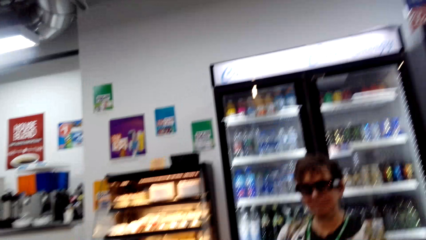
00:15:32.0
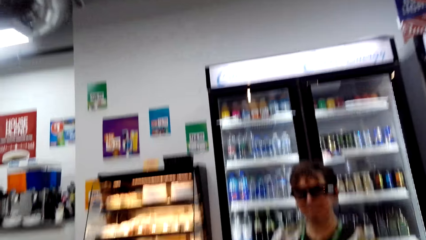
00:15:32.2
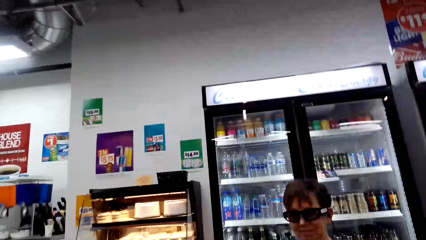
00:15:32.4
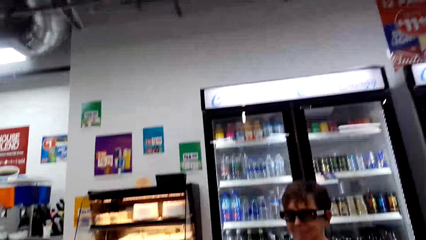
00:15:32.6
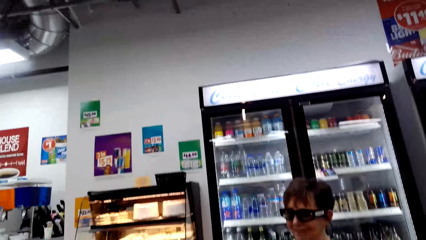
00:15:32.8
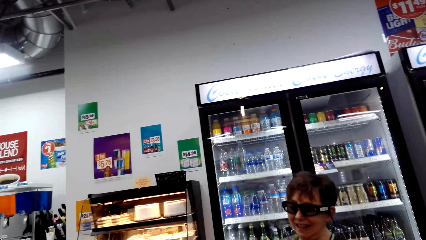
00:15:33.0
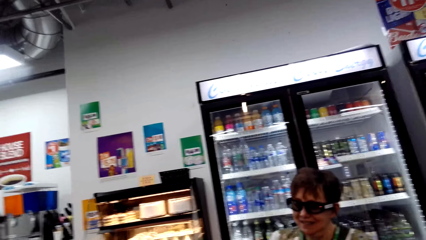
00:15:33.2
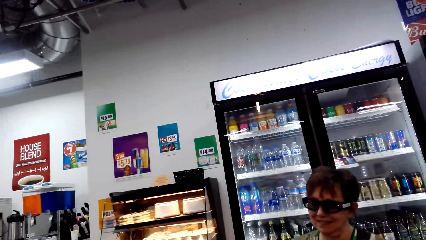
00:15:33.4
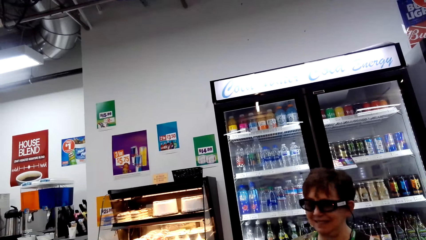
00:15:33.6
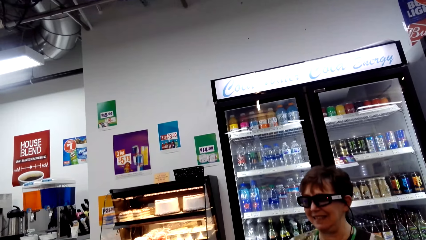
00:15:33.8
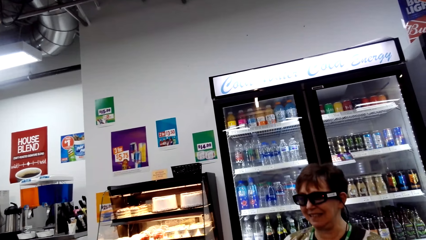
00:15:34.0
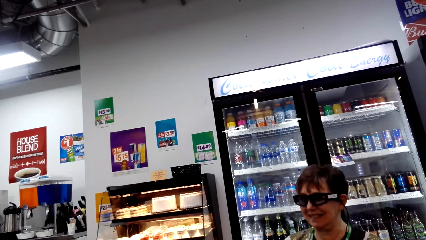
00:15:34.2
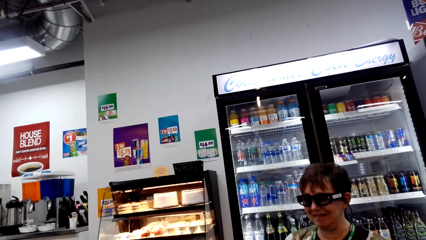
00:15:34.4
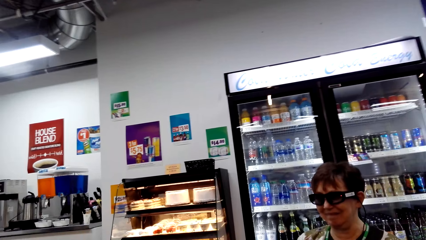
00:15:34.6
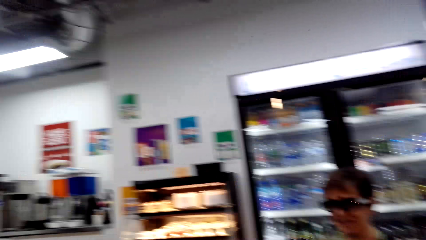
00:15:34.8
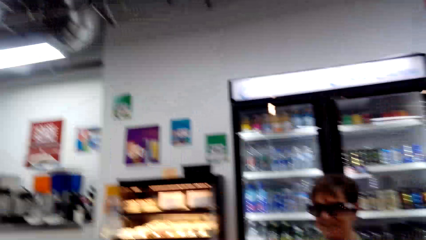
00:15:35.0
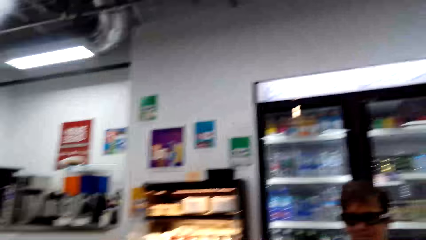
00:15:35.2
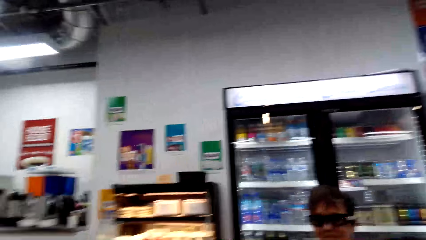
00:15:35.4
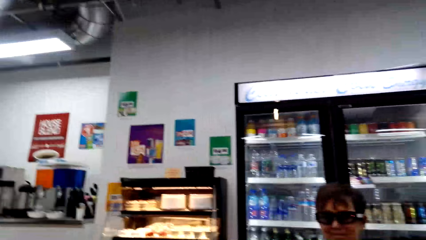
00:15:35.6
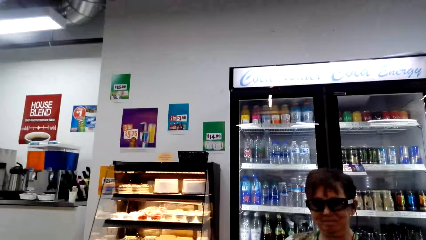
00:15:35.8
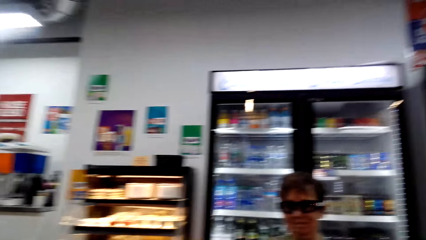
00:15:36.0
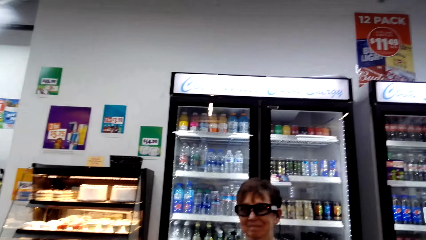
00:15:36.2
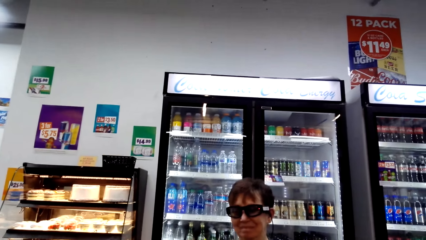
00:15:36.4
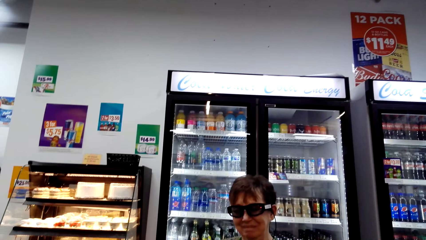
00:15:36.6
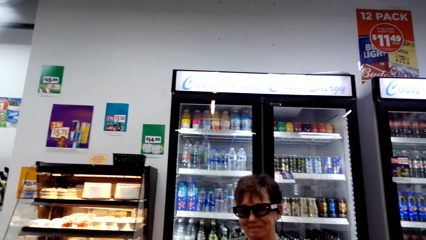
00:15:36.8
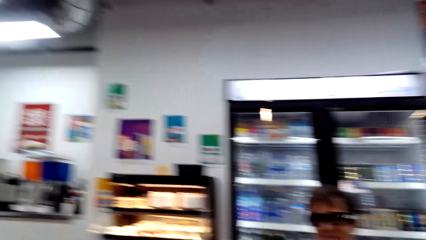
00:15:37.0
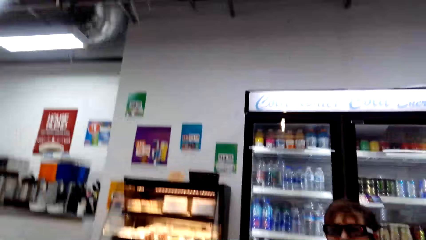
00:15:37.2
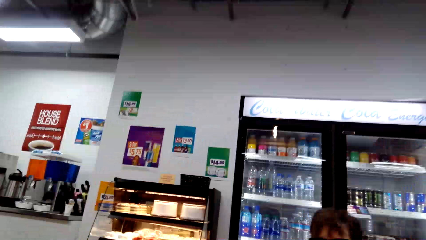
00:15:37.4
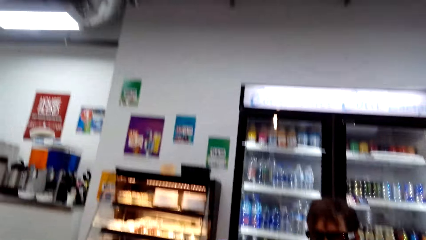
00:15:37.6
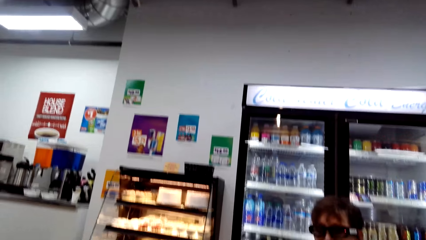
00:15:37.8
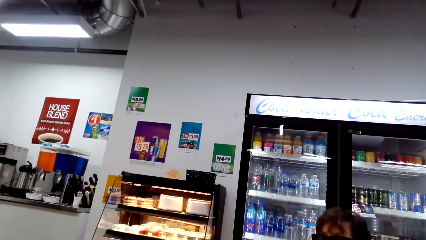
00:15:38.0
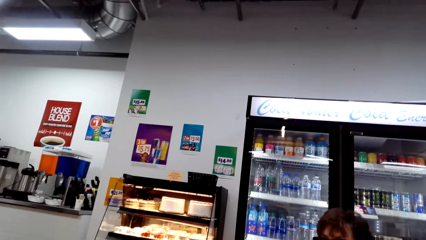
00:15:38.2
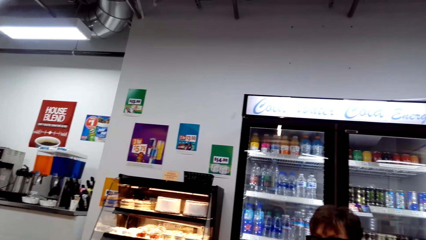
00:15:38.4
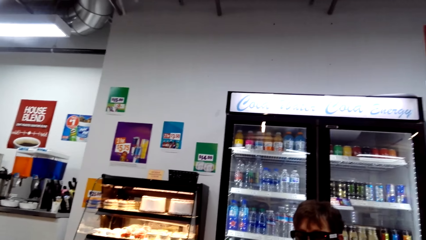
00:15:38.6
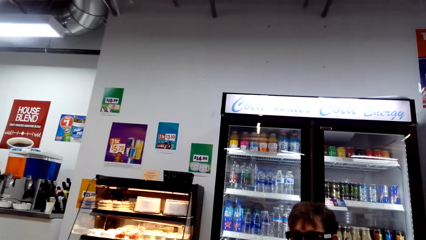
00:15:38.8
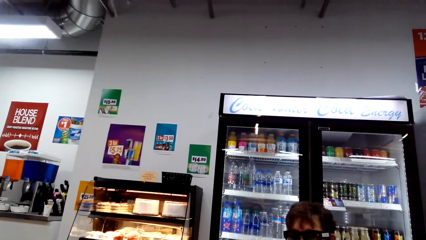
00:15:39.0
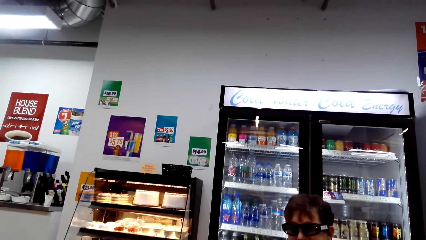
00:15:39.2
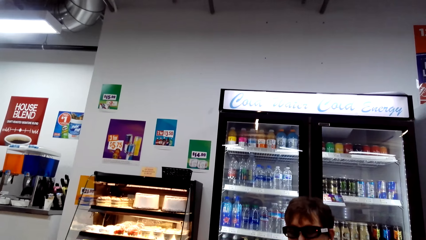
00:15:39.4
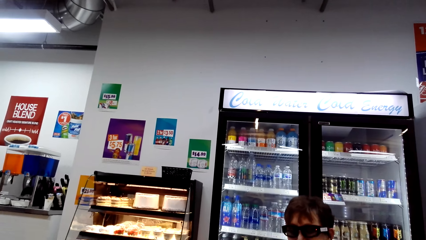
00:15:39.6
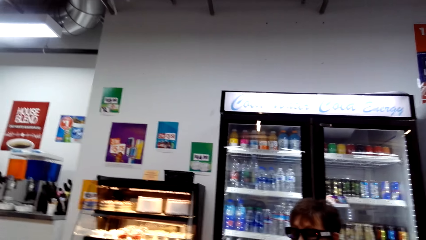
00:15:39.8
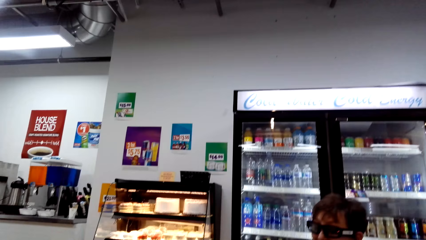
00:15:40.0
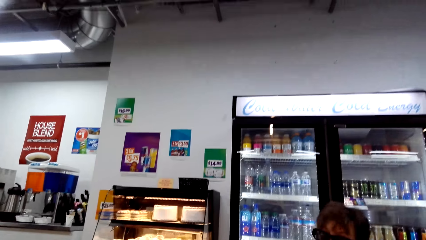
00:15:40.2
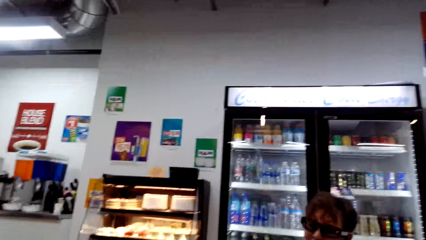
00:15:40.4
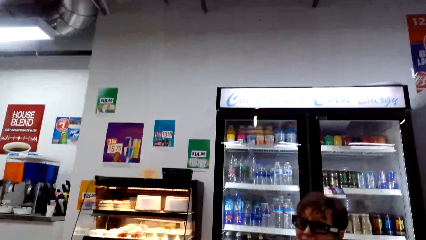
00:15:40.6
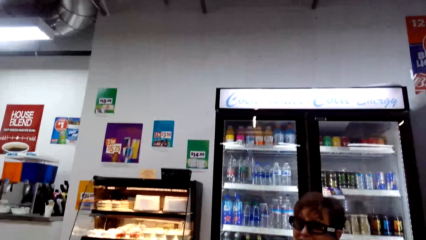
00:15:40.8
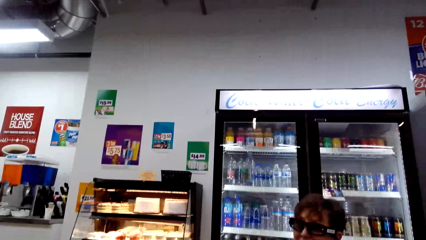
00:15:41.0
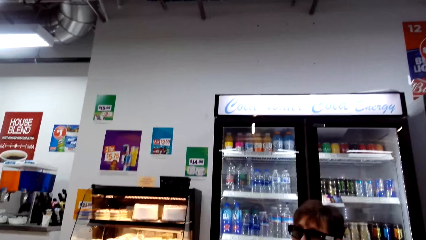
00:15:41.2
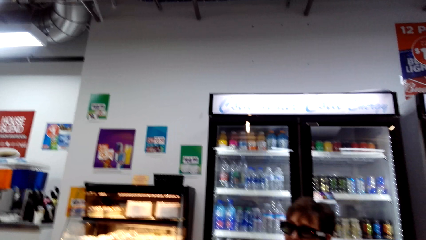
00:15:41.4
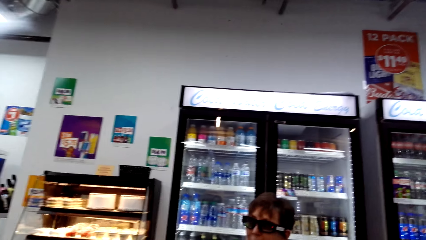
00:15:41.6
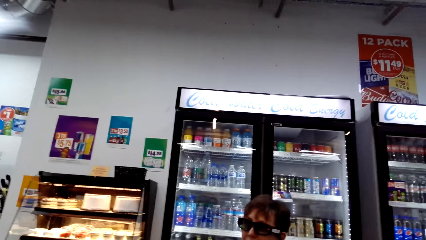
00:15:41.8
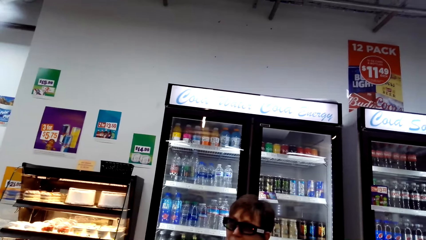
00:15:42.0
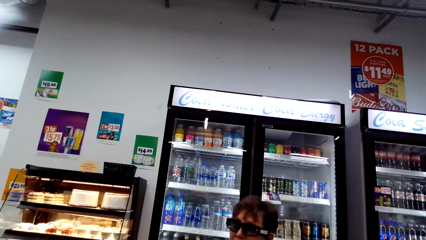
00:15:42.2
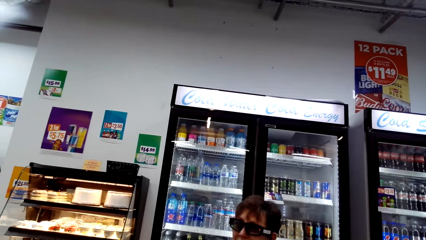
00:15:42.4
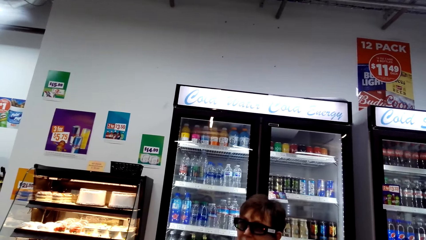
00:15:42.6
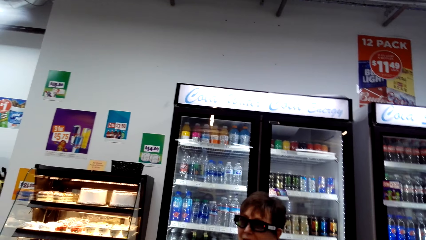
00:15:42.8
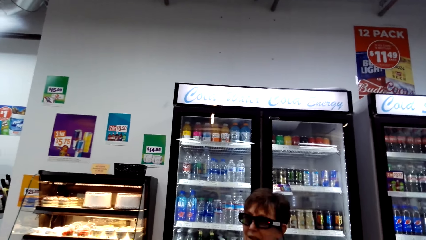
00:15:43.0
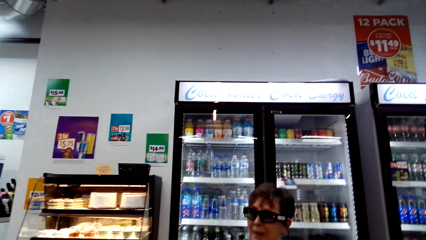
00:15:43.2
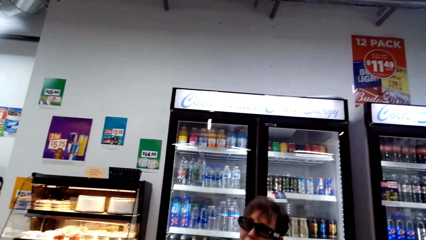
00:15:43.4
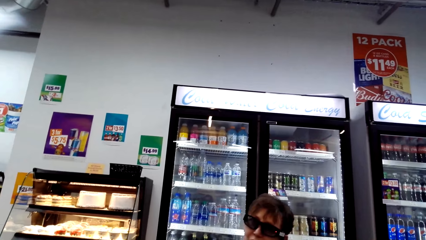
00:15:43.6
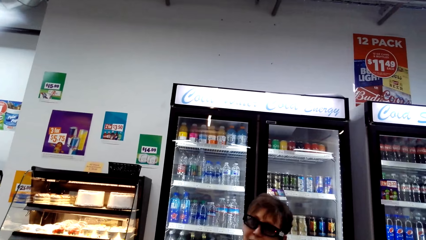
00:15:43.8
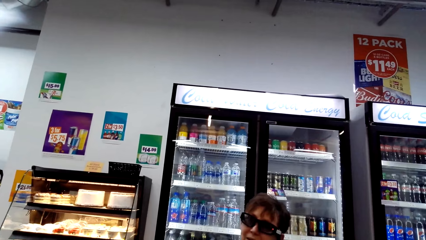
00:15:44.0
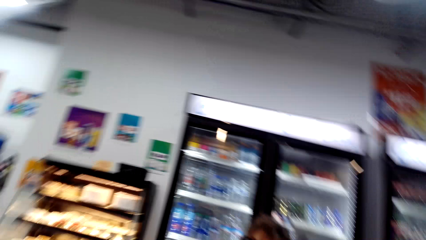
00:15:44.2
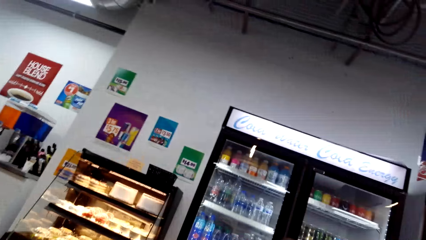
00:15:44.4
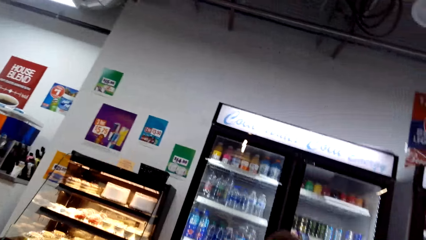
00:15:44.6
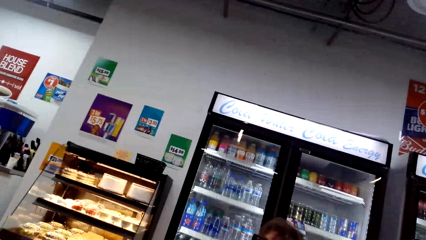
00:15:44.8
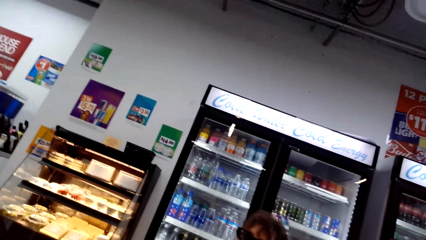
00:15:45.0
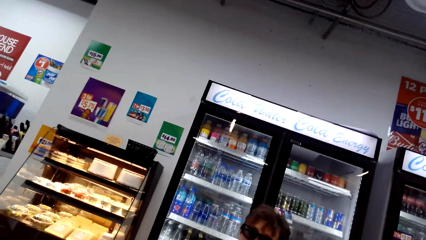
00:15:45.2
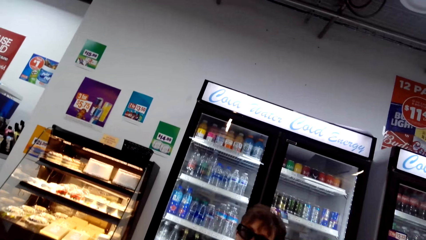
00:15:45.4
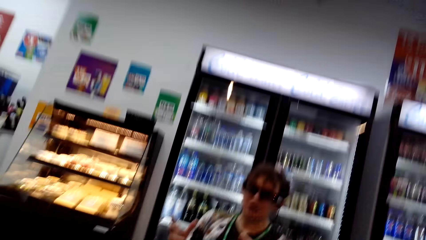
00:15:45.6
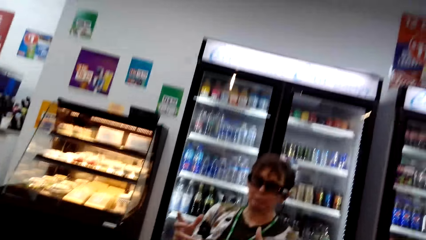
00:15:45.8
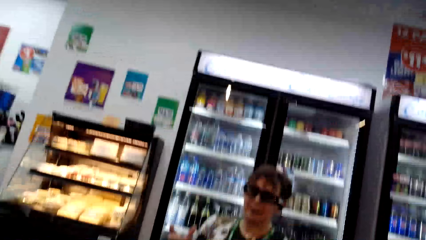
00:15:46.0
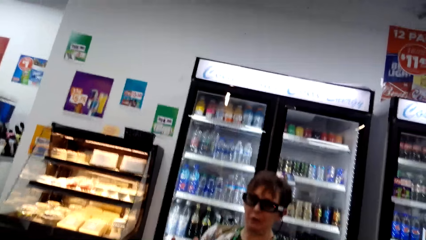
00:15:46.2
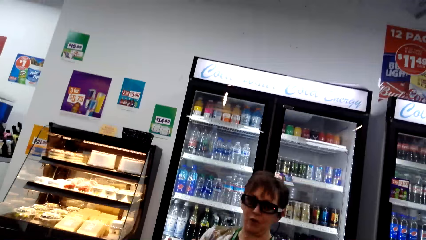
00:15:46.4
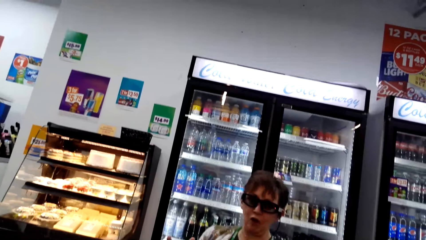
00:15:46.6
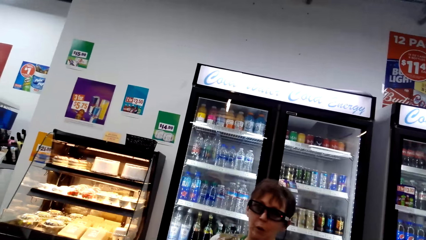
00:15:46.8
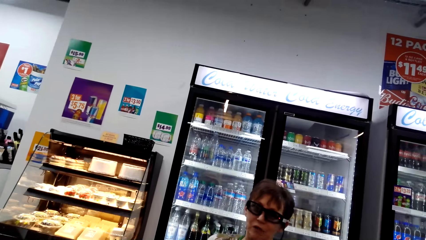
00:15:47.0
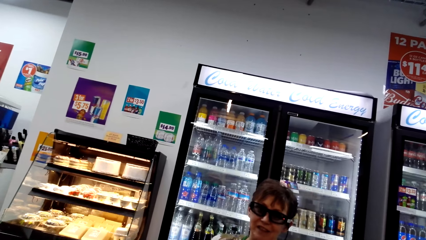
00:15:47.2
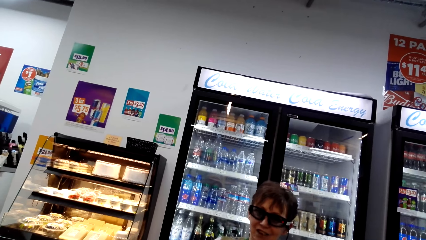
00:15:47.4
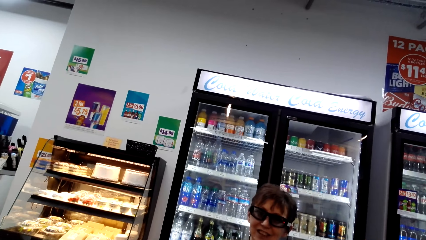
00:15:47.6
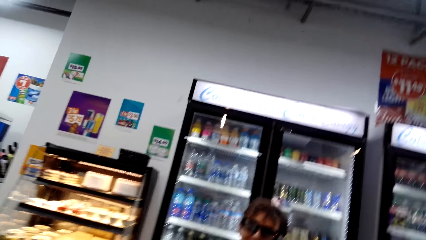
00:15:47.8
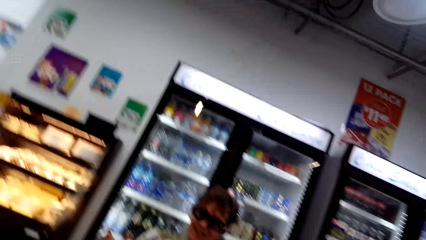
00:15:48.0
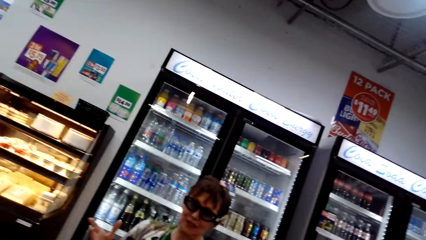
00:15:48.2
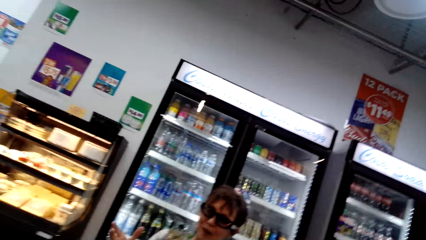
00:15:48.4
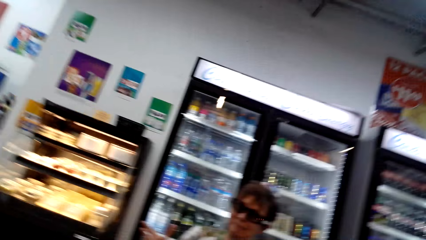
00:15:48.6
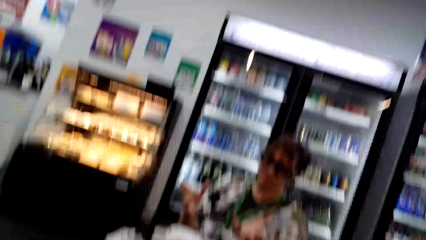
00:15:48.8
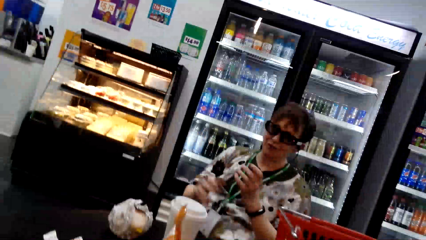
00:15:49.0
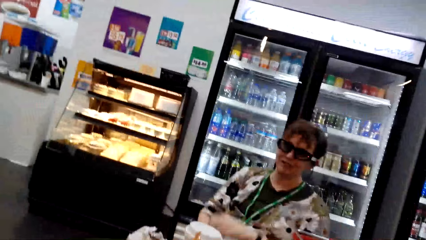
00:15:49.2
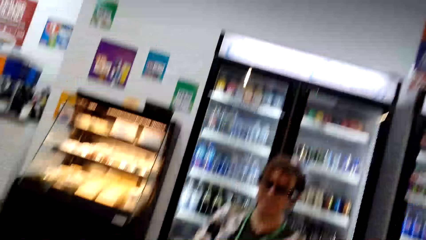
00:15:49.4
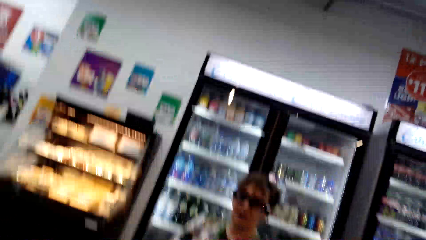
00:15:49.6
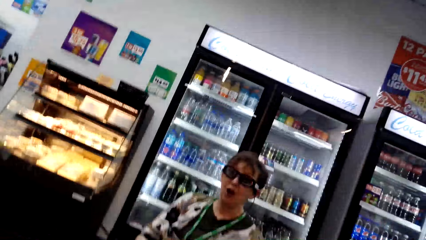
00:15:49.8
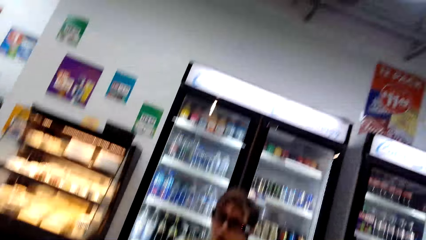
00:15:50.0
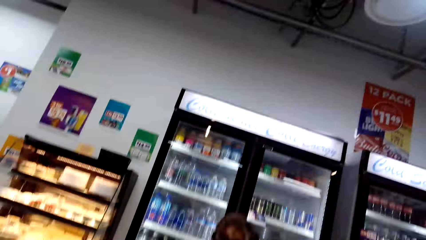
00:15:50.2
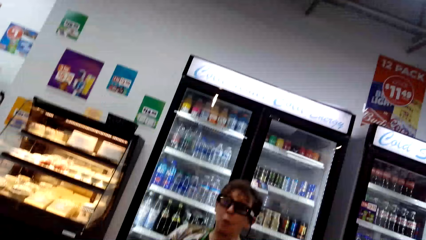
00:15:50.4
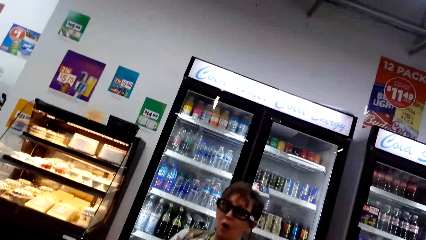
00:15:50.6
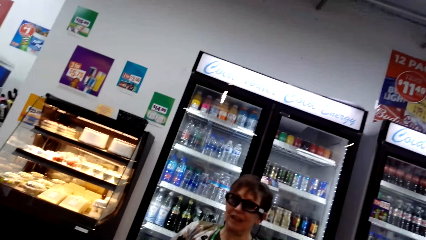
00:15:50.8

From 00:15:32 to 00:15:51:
A woman talks. The camera wearer talks.
